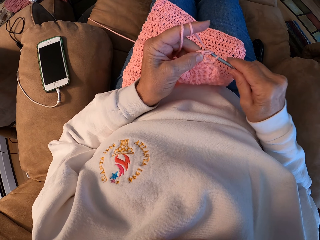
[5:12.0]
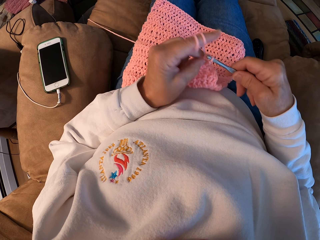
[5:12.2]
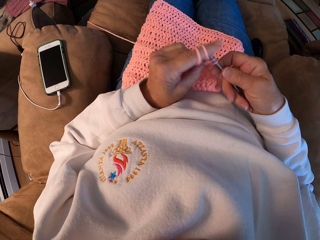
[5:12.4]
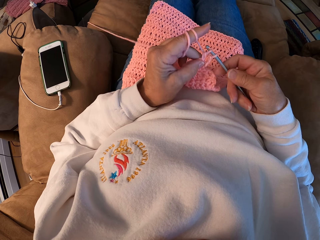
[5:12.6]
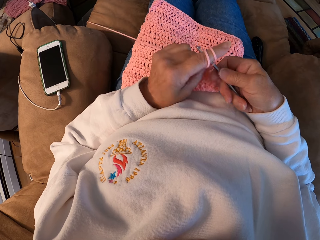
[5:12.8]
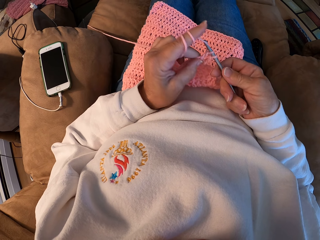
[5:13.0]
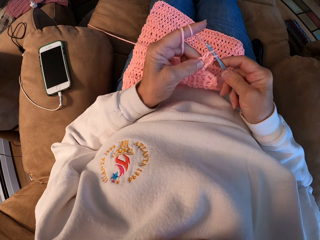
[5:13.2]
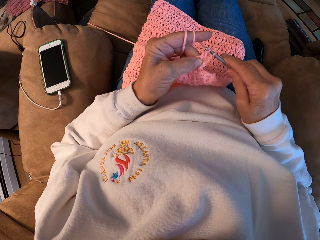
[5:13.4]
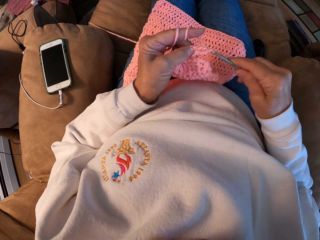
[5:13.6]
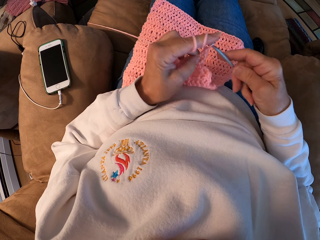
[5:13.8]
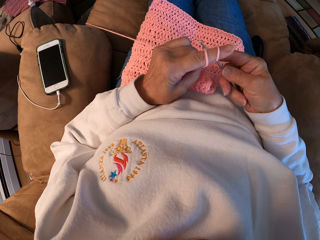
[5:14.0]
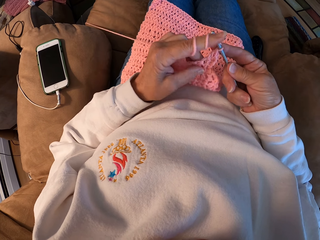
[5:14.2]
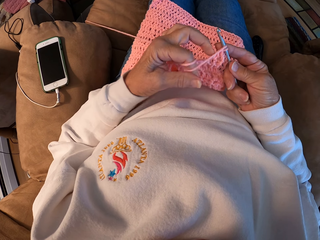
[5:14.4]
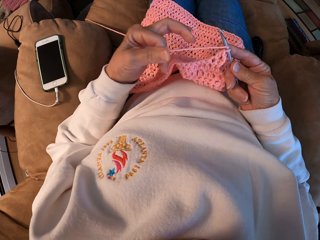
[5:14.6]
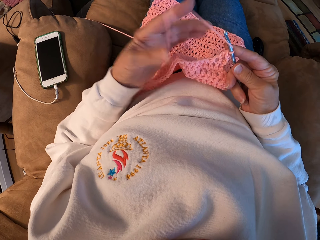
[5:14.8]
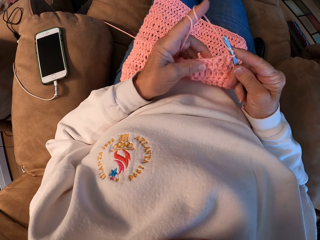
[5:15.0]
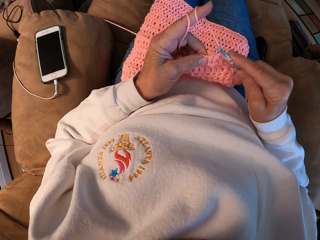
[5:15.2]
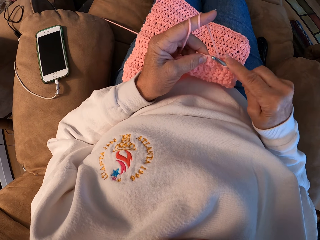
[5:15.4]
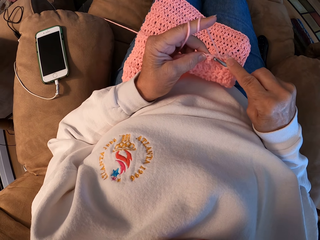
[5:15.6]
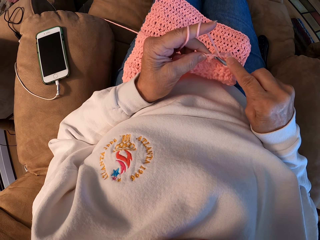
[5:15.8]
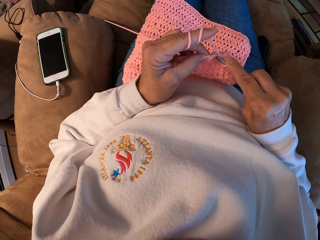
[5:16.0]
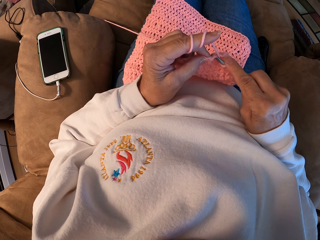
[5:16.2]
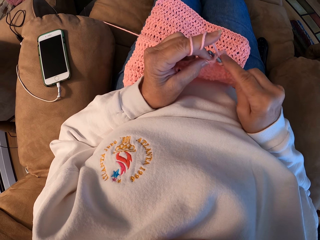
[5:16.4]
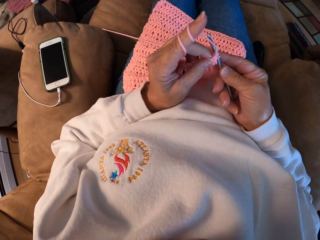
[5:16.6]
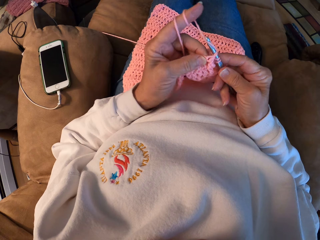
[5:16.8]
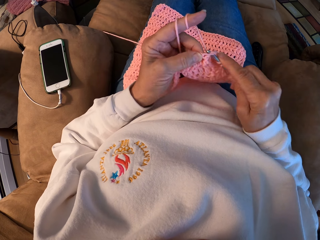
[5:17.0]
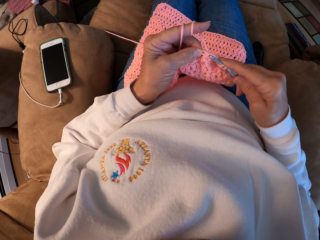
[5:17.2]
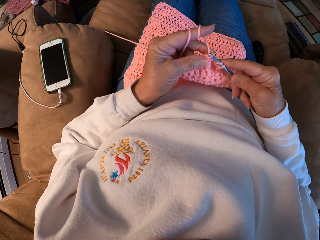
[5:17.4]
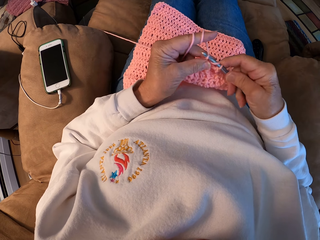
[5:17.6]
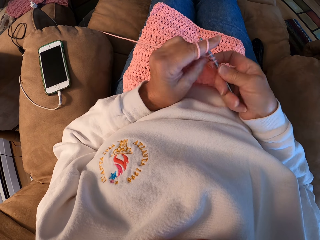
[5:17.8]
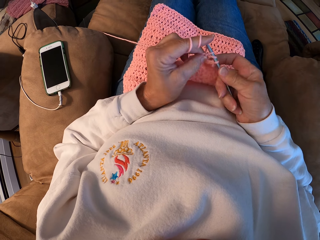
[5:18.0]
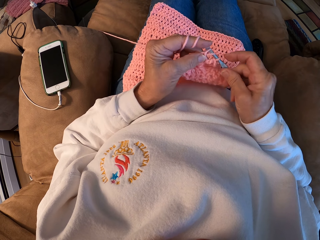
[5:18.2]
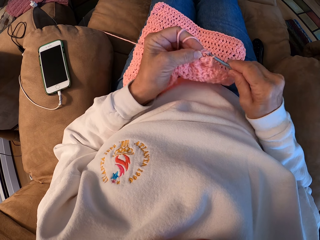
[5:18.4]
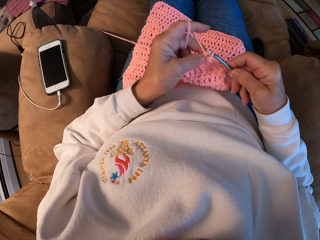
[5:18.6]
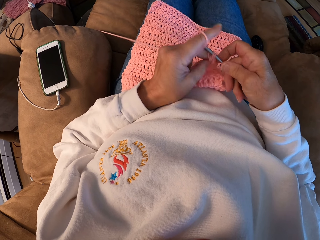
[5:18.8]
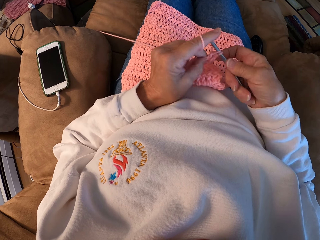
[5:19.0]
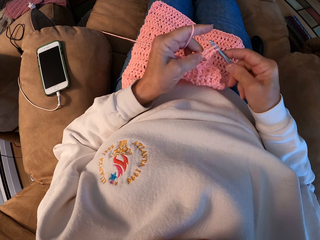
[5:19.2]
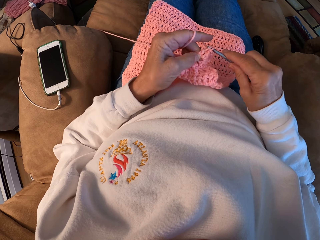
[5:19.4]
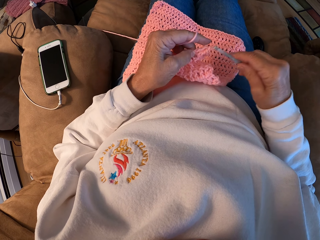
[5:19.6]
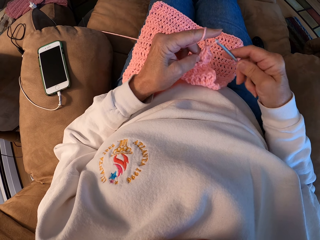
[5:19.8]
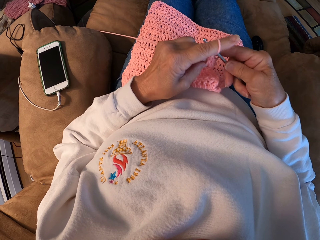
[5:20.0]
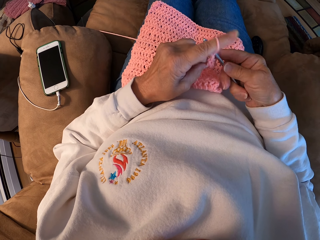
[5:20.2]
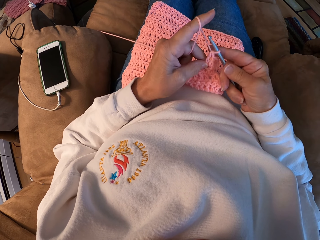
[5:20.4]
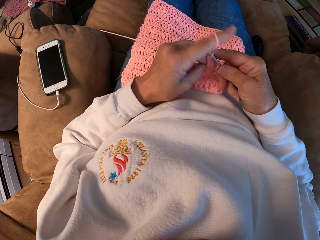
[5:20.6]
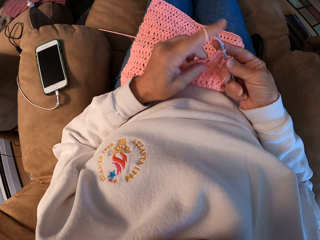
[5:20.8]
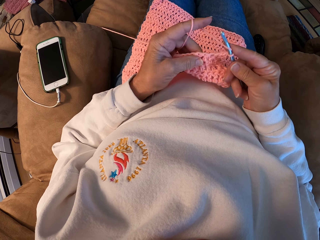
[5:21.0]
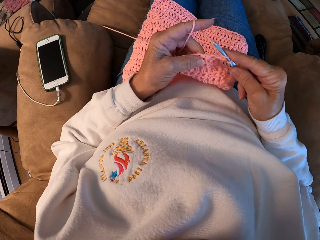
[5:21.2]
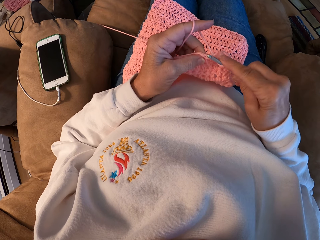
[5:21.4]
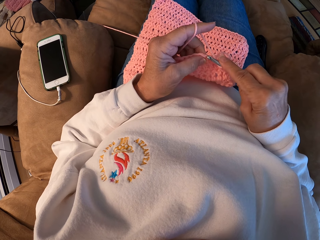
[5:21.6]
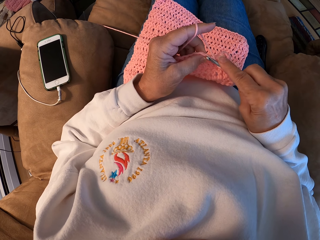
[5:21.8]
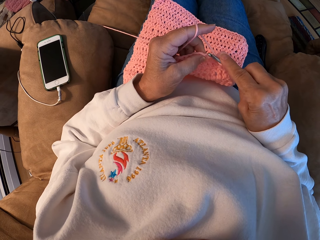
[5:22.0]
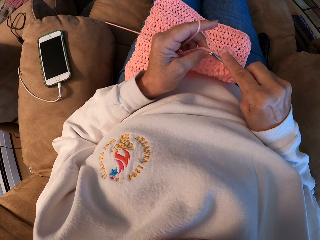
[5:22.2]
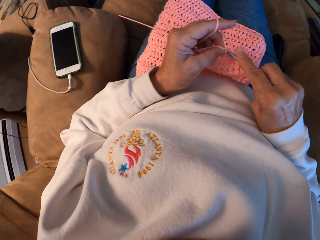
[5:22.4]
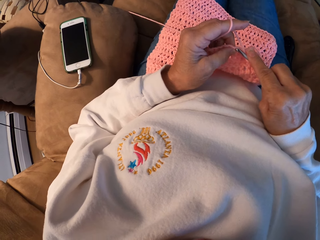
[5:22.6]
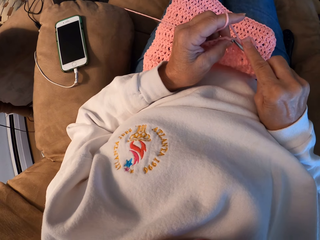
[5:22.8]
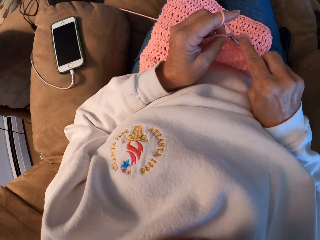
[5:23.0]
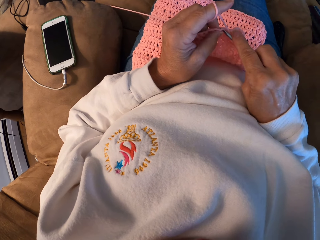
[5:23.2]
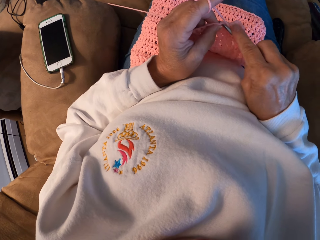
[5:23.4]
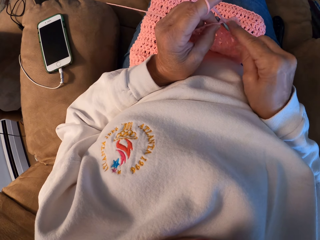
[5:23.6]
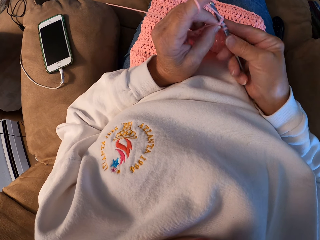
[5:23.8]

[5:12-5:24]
The camera wearer winds the thread on his finger. He knits the sweater fabric.

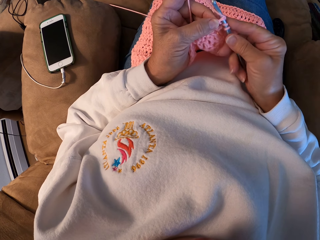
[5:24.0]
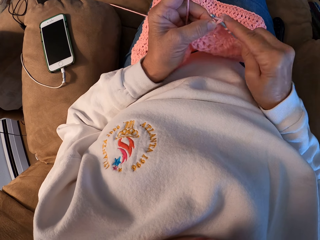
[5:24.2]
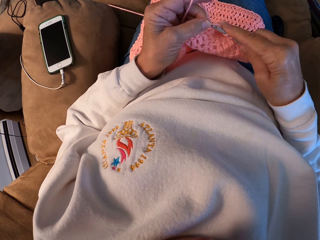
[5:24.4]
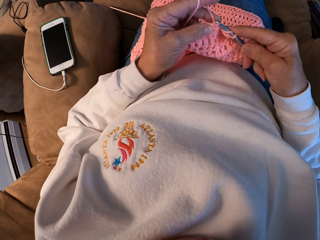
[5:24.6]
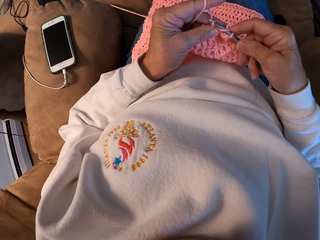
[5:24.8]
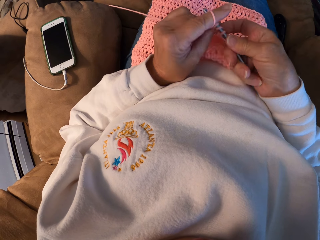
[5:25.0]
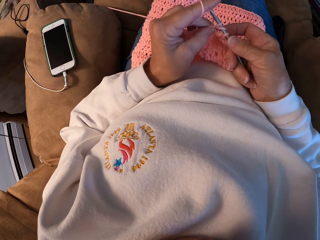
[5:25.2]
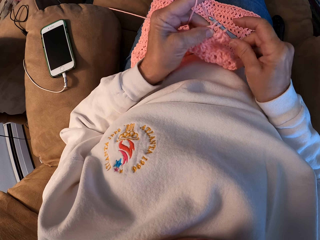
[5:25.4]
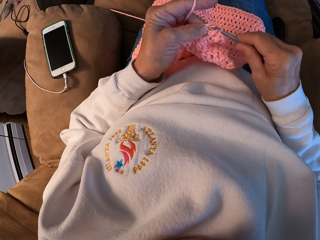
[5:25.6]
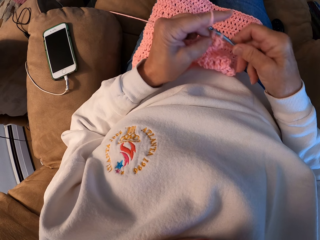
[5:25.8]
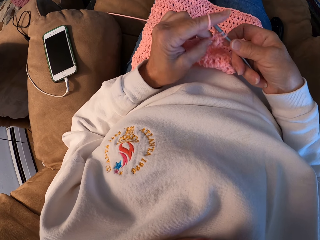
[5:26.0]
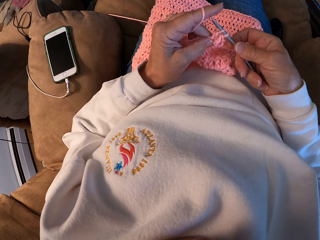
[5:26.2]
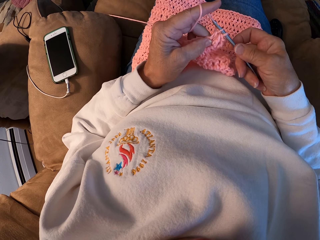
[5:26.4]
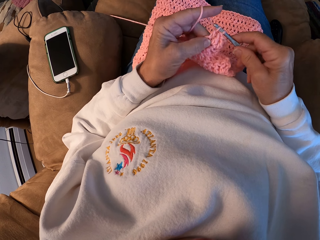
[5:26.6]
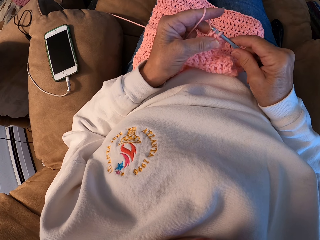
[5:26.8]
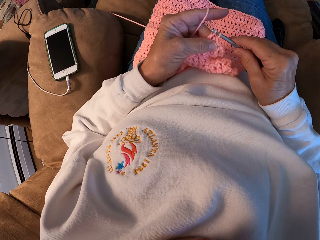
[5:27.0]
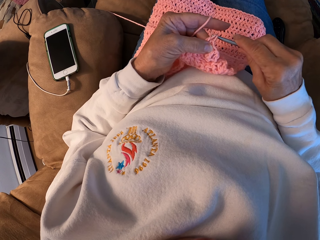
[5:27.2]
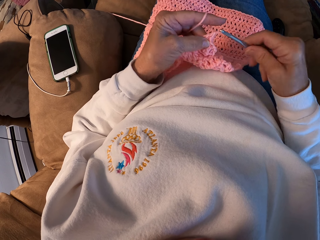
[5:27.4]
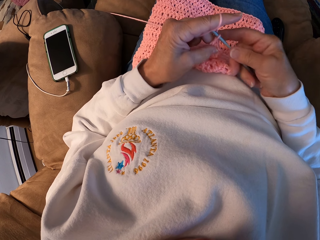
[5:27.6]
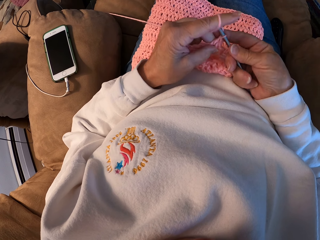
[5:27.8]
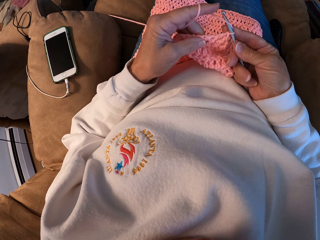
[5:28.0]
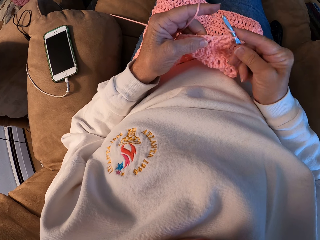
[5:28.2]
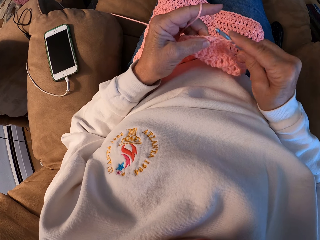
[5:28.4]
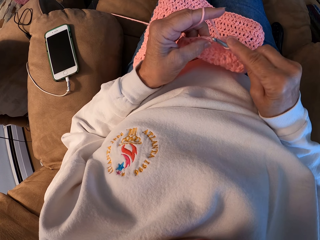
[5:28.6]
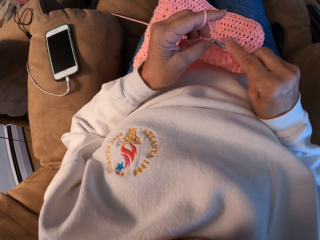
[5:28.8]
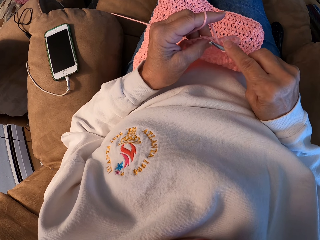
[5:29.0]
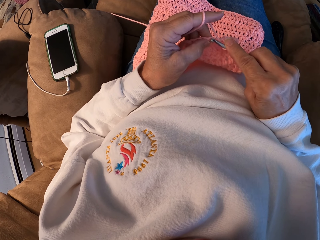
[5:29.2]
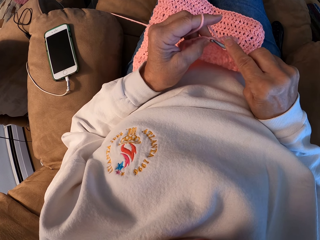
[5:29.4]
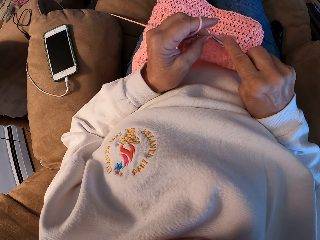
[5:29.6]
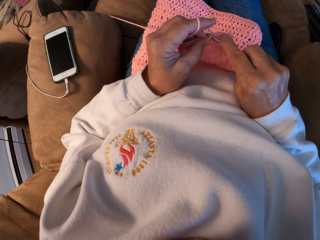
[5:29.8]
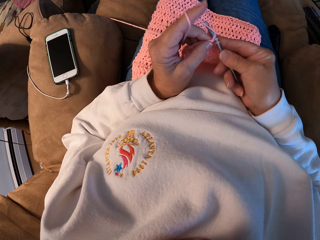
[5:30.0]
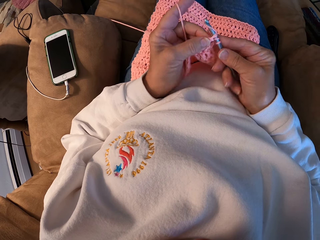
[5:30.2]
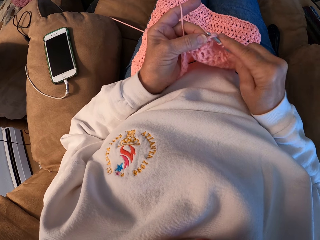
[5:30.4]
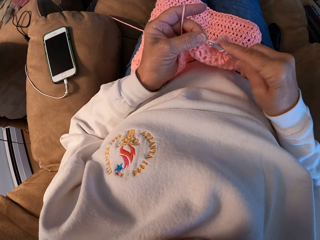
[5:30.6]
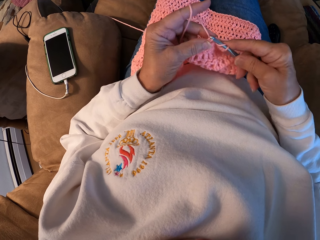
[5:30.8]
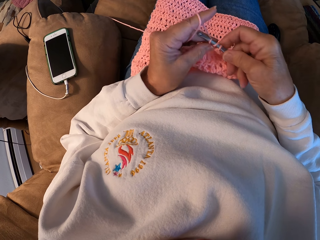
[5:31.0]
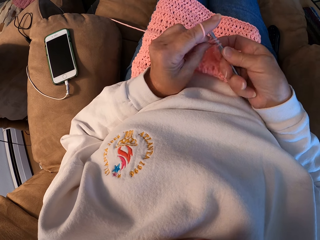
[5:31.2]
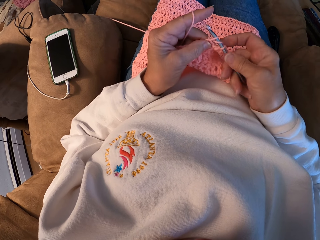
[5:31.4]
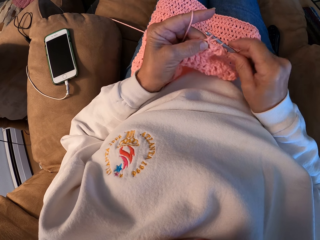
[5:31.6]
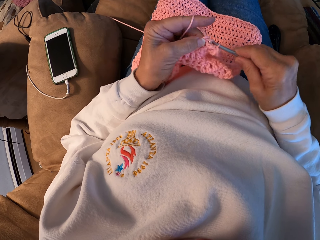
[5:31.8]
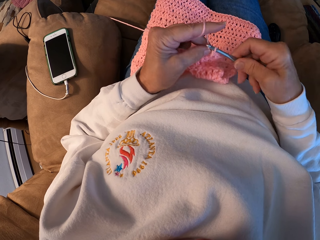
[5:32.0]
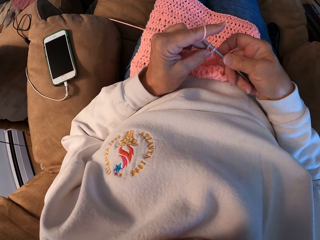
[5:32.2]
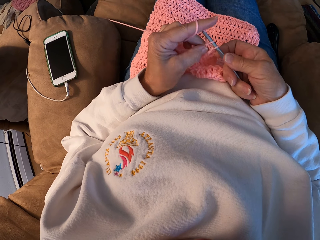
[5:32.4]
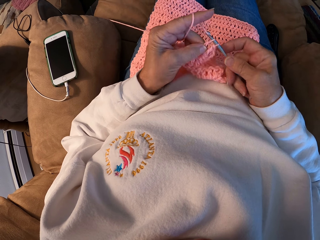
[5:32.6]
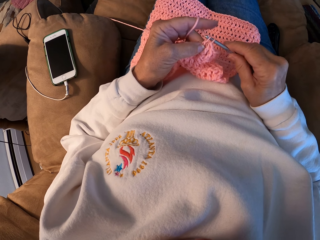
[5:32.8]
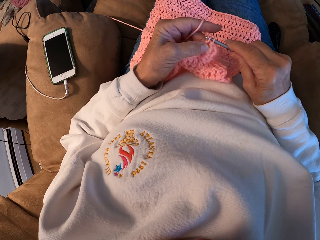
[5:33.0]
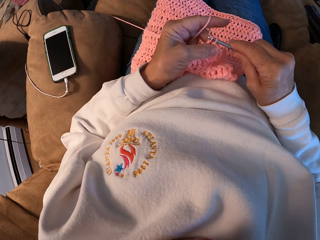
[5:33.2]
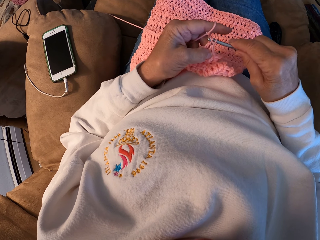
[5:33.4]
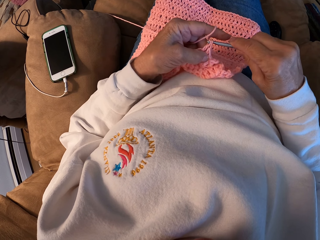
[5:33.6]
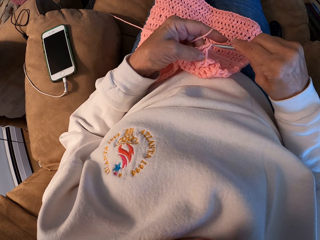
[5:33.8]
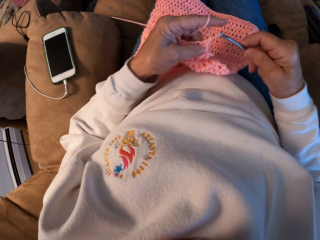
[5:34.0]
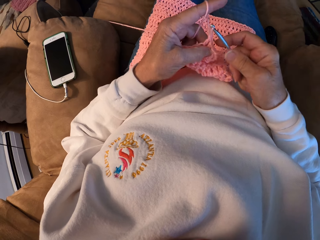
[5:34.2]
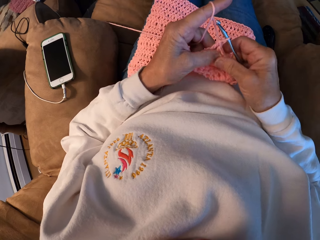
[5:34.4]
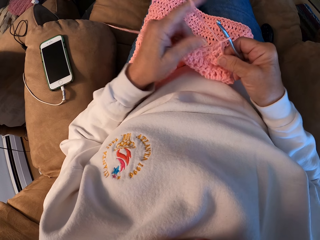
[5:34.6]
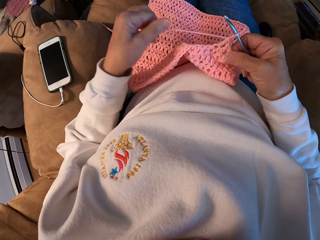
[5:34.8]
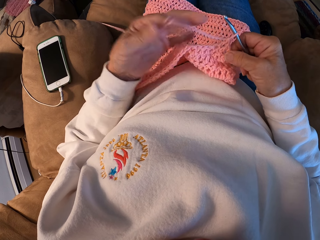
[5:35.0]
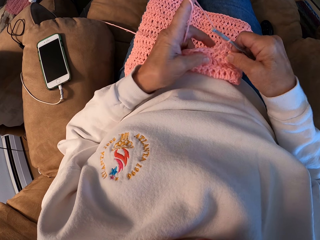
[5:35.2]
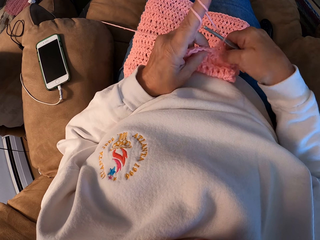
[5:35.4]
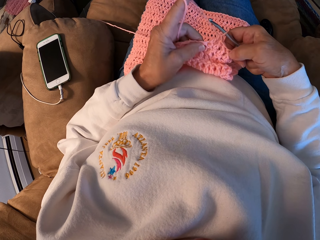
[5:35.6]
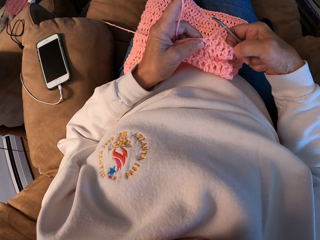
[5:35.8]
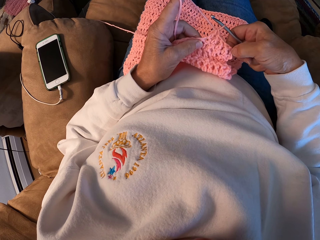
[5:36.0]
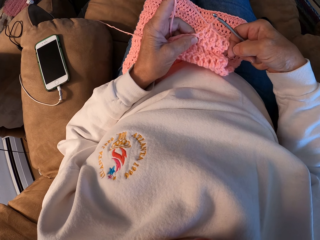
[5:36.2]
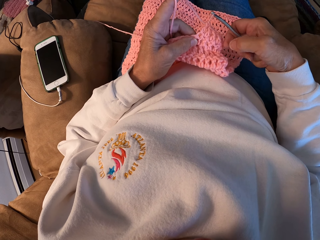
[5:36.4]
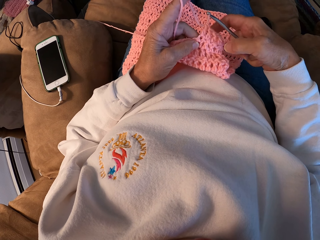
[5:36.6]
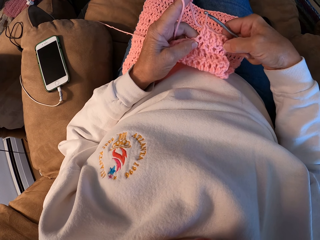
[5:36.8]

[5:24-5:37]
The camera wearer winds the thread on his finger.
